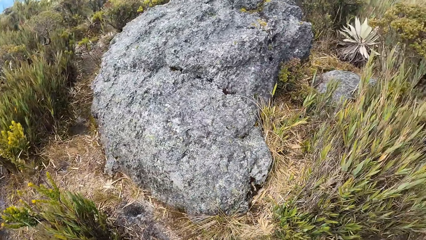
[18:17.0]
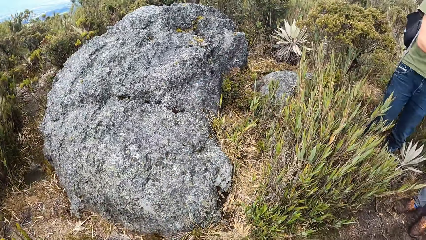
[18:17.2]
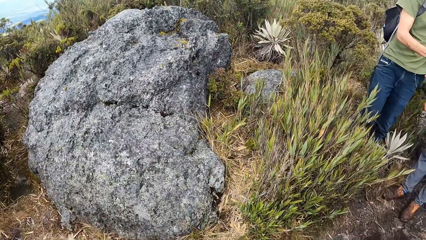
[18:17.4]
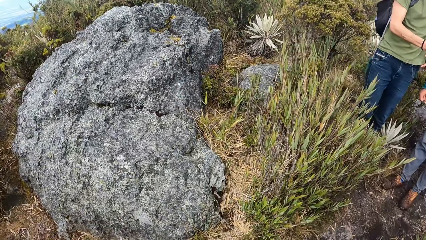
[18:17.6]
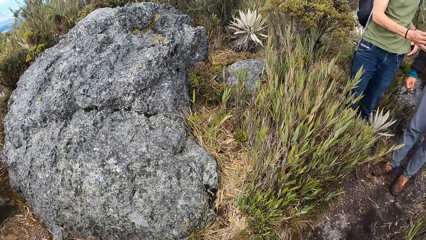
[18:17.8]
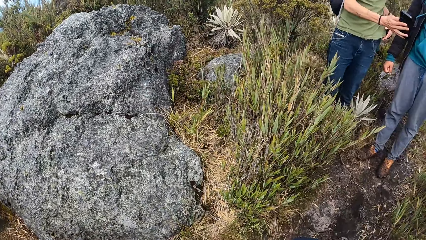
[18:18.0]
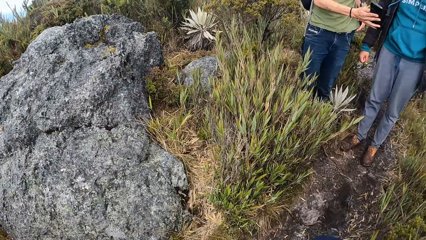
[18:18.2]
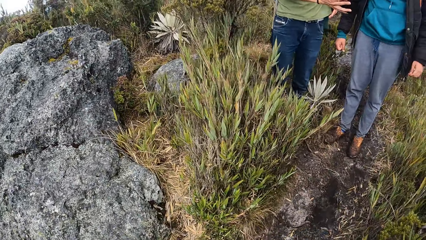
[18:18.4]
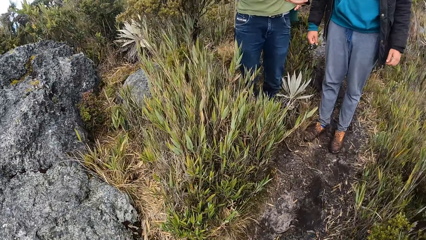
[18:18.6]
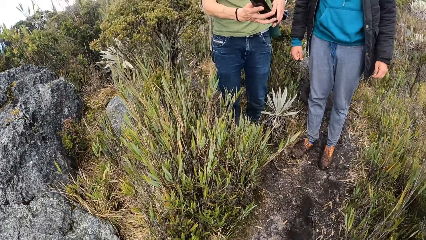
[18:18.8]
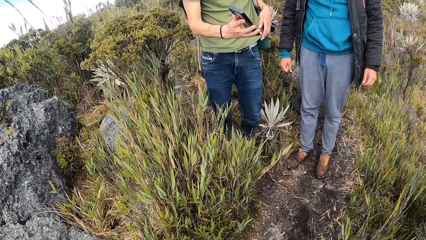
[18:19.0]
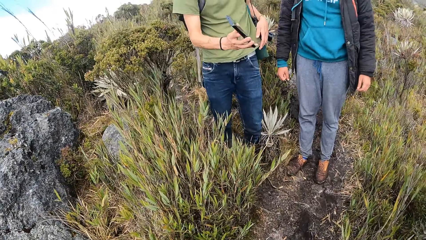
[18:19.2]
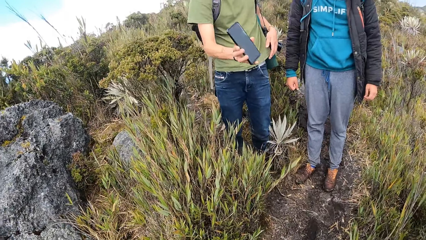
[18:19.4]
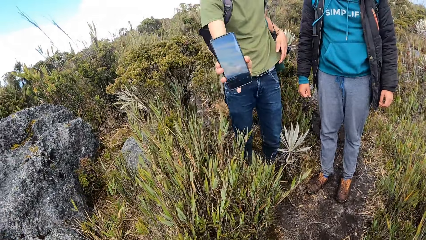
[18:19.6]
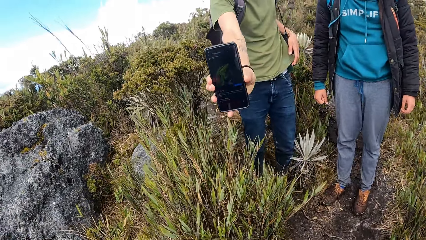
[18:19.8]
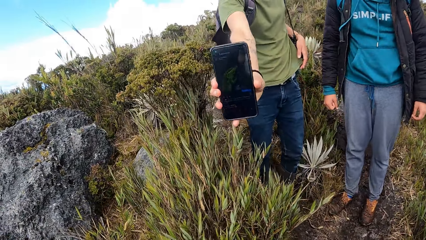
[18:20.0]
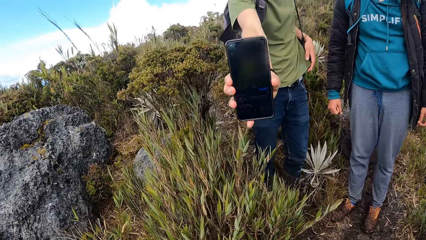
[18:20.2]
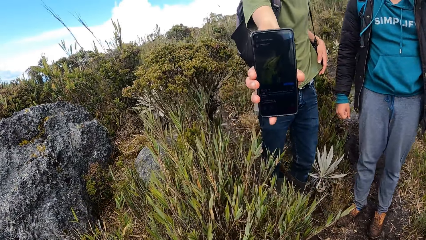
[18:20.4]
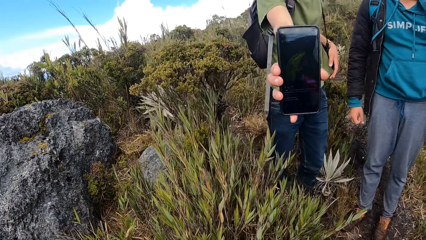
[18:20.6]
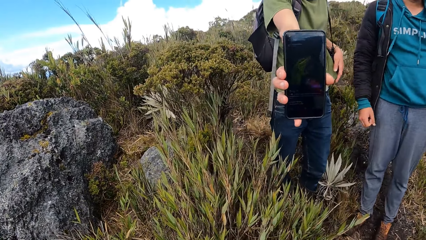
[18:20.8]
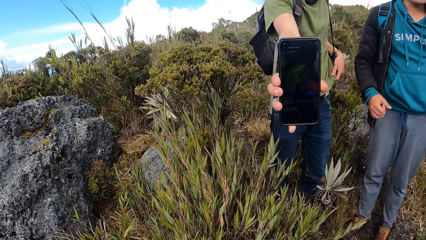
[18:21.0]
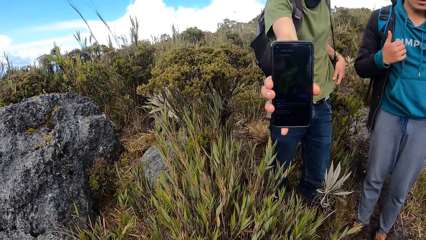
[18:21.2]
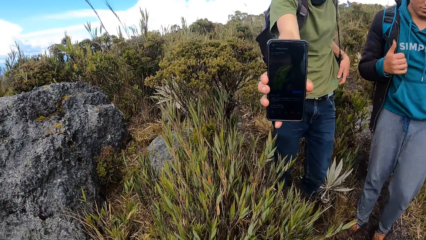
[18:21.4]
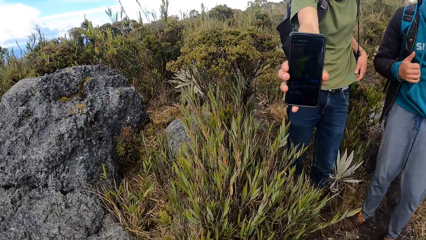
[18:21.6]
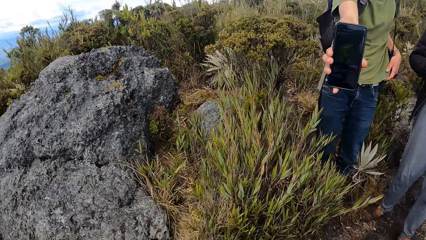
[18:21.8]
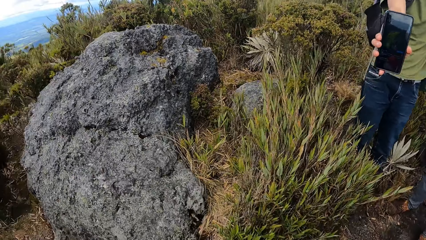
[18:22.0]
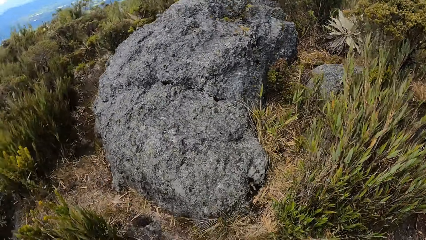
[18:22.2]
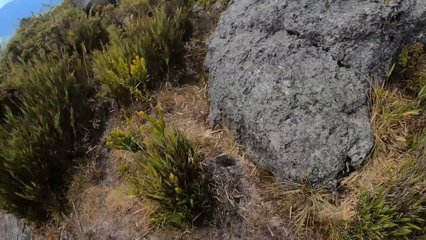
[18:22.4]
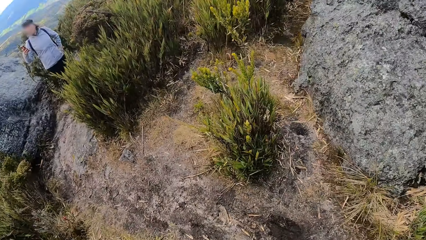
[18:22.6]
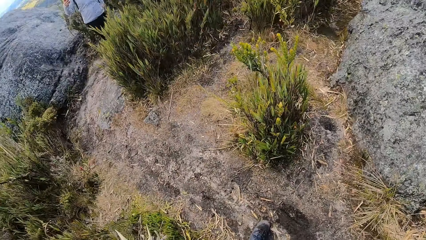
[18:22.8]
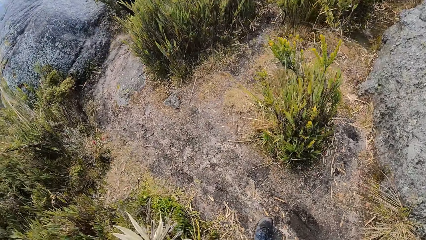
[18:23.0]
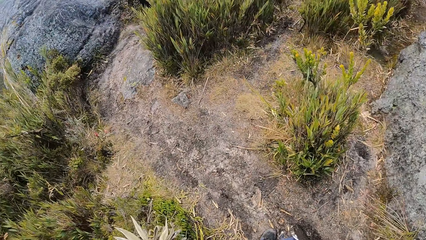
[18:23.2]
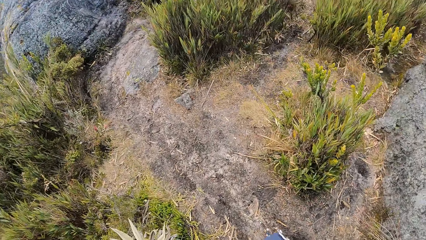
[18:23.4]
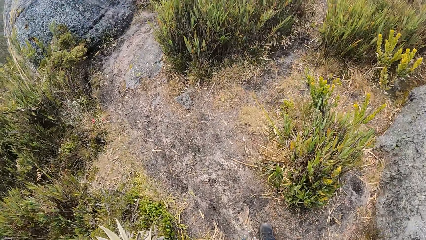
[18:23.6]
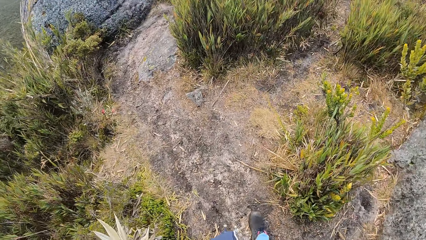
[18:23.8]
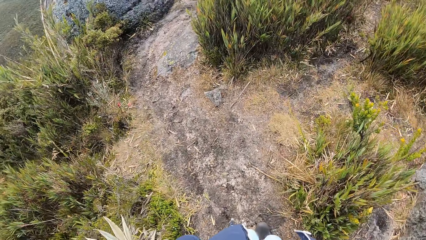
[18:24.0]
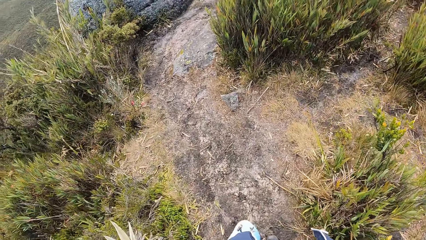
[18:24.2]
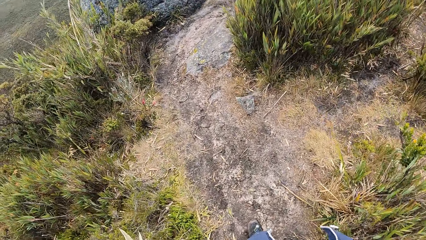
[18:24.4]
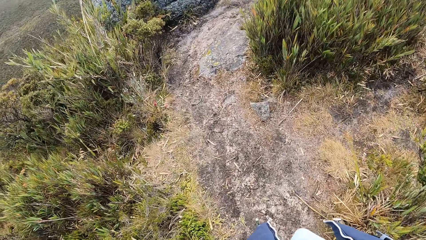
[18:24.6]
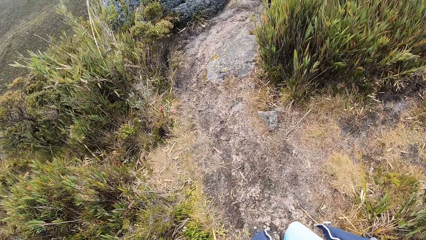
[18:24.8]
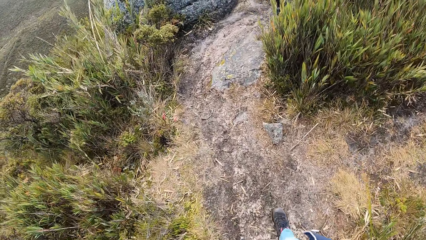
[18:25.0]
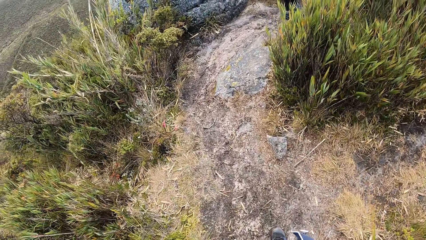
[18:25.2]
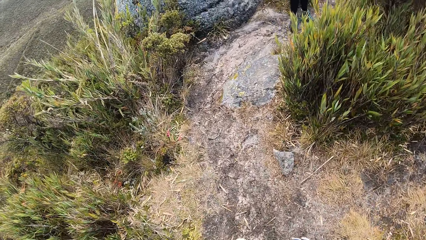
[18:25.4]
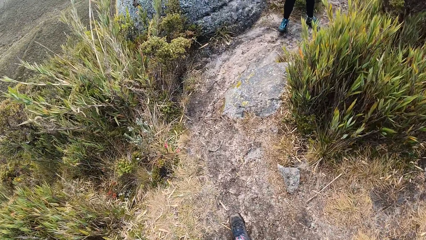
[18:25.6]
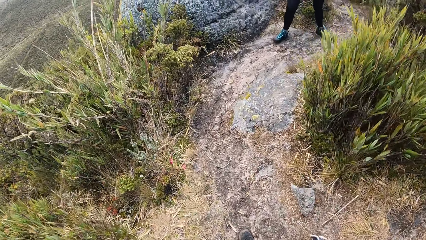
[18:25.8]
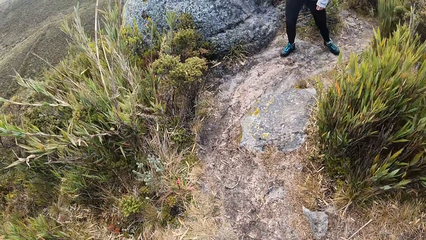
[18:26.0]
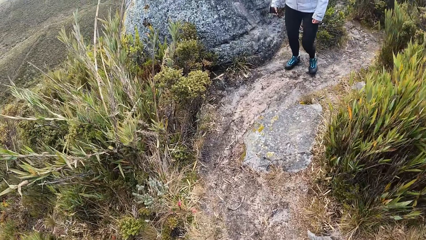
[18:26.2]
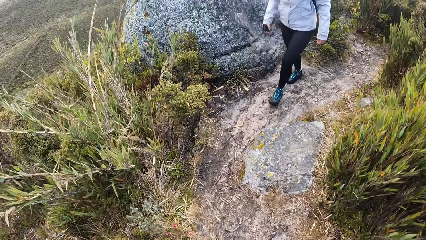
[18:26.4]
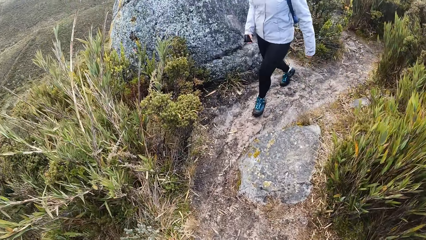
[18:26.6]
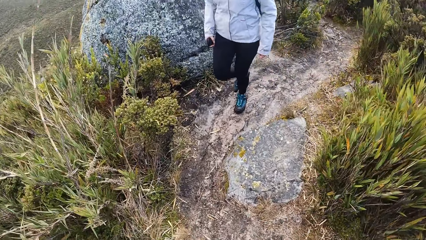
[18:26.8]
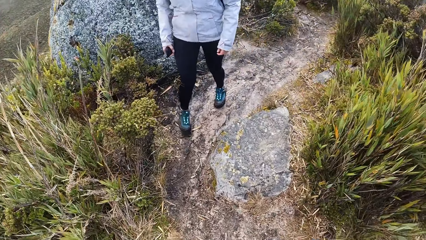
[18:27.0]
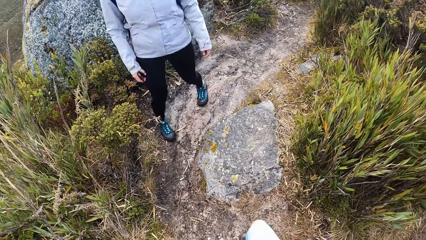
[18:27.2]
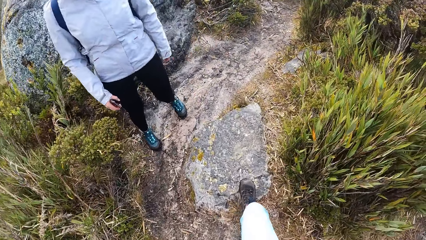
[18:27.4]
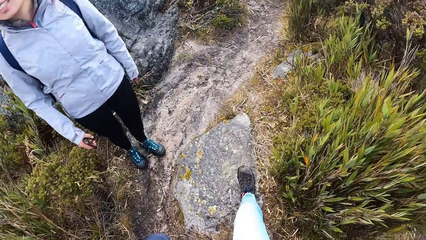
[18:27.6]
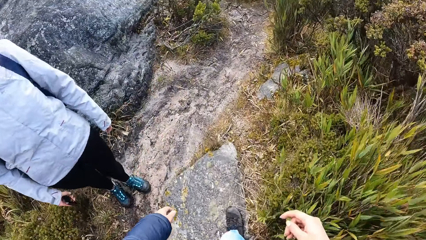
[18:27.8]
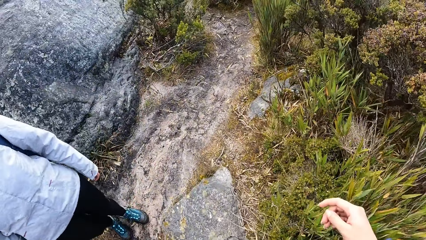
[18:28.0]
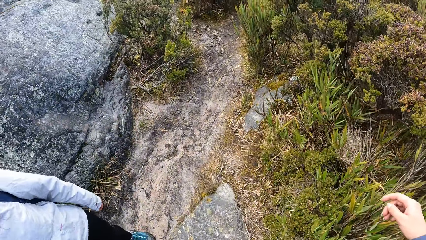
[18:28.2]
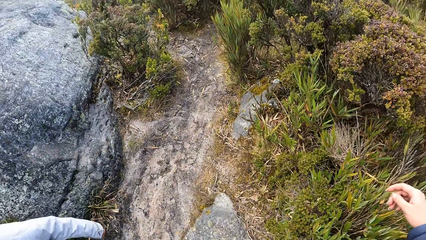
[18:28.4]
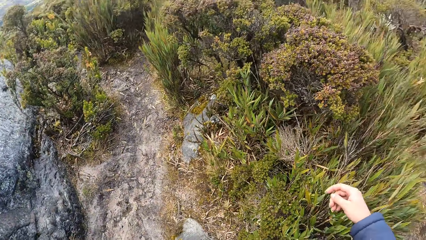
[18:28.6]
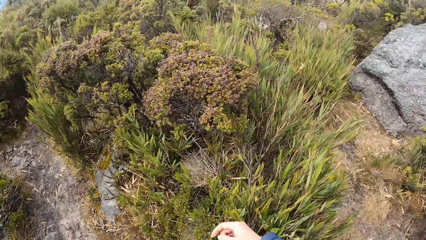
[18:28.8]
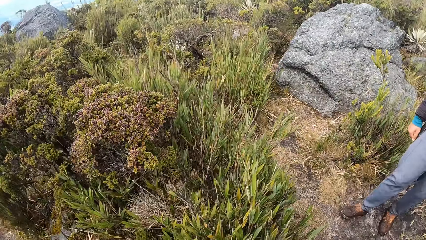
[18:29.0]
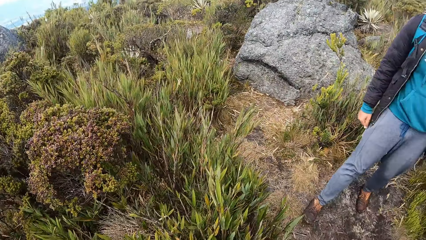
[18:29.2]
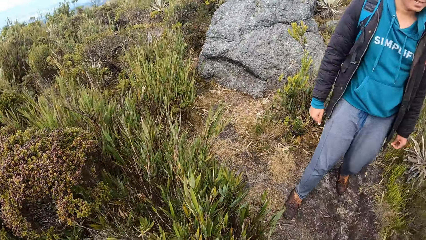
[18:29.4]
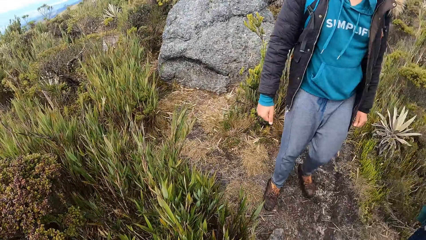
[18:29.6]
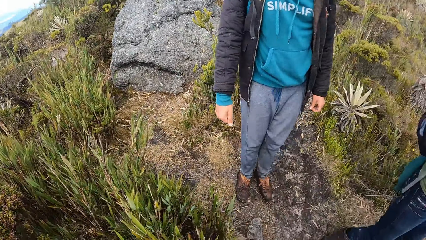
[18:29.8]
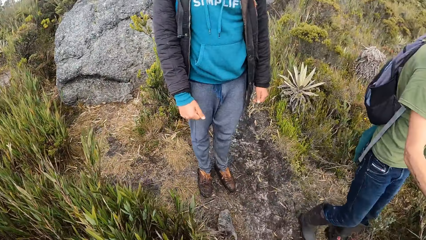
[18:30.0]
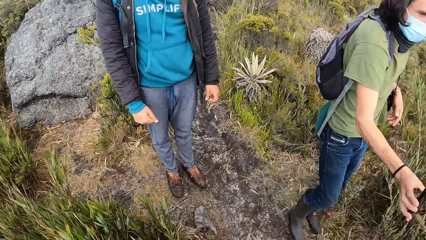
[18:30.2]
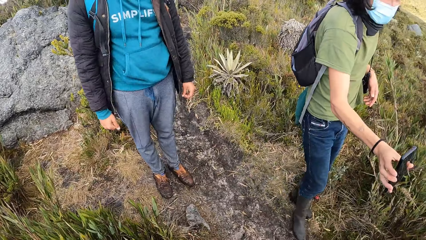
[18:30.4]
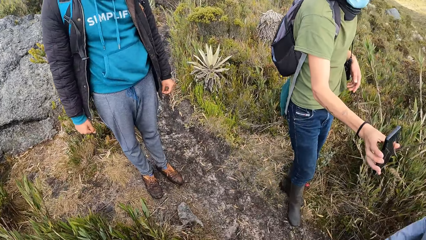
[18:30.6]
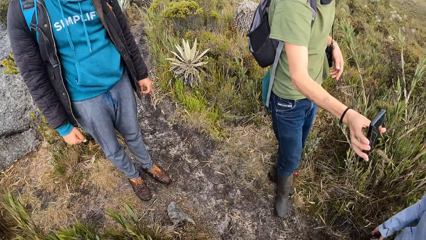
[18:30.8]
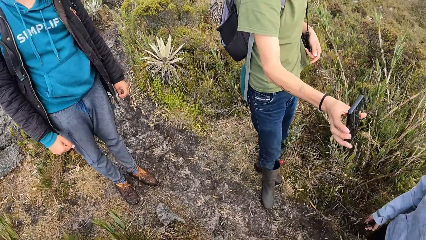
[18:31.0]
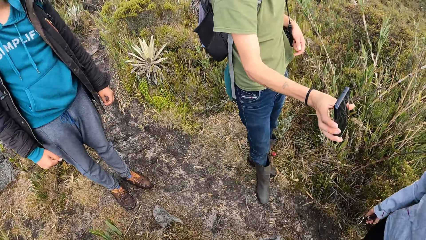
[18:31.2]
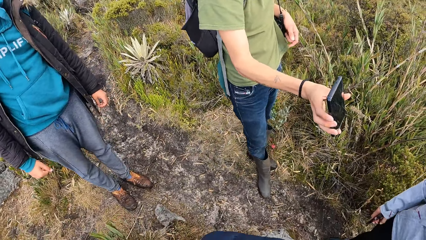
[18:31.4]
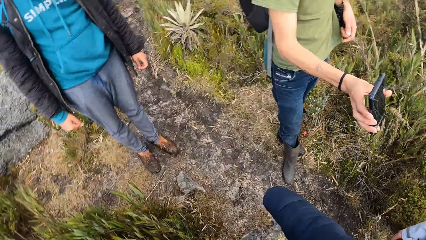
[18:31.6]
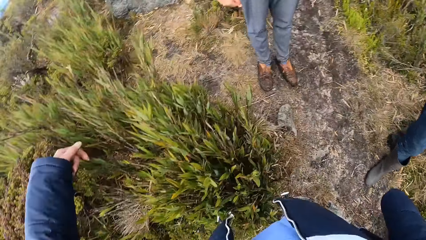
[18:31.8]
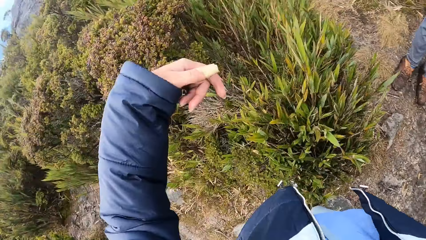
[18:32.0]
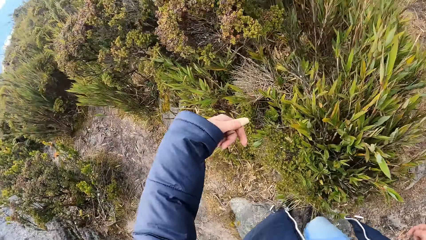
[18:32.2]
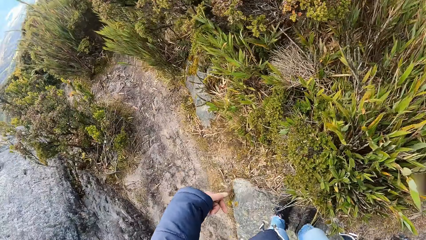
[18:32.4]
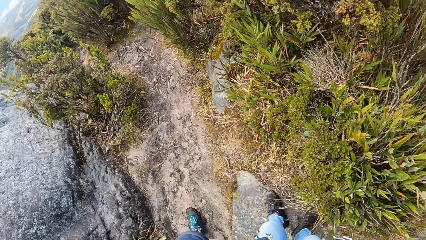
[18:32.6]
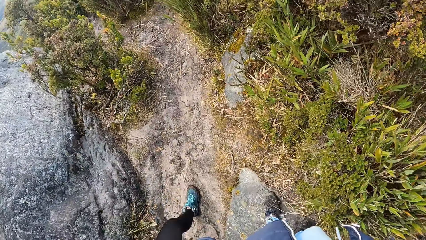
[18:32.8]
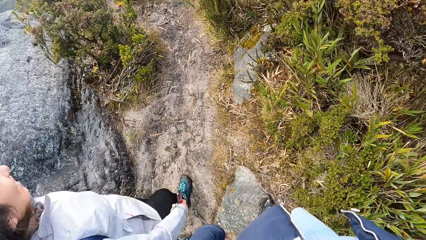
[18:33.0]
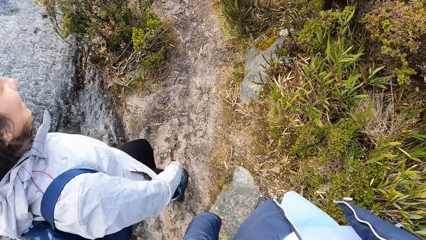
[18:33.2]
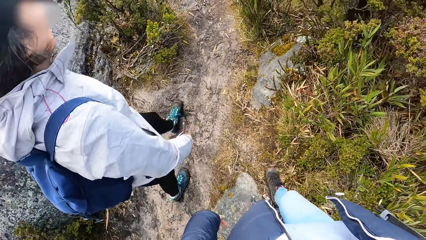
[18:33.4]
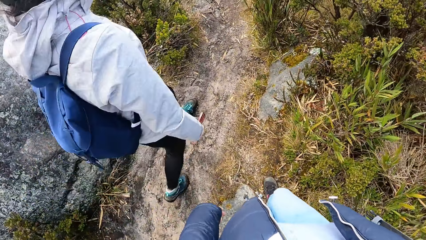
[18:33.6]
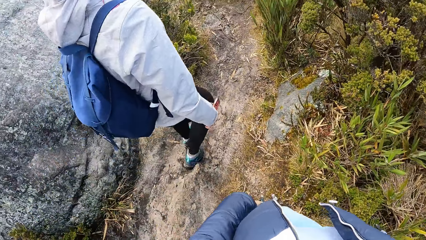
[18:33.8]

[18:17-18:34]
The camera wearer looks around the field. A man shows the camera wearer a phone. The camera wearer looks at the man's phone. They walk around the field. Another man walks around the field. The camera wearer looks around the field. They look at the first man. The first man shows the other man a phone. The camera wearer looks around the field.
